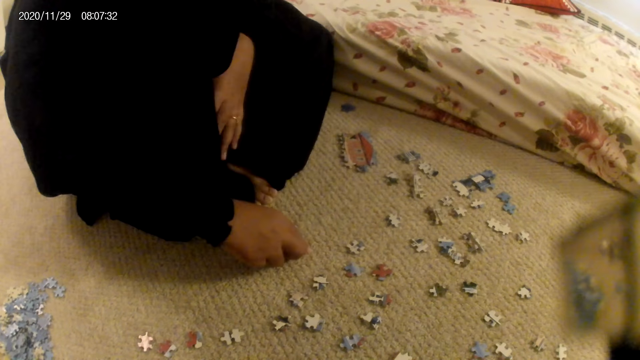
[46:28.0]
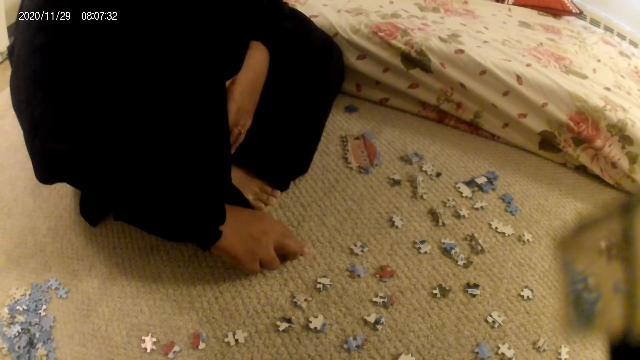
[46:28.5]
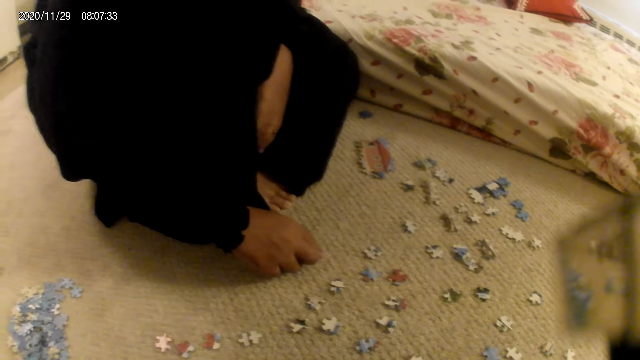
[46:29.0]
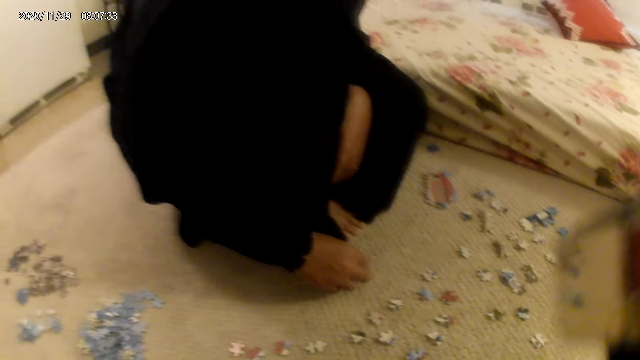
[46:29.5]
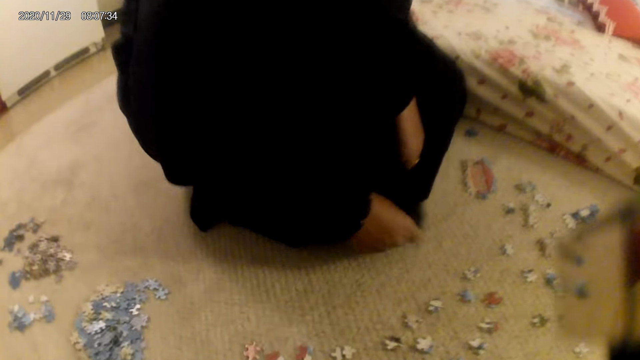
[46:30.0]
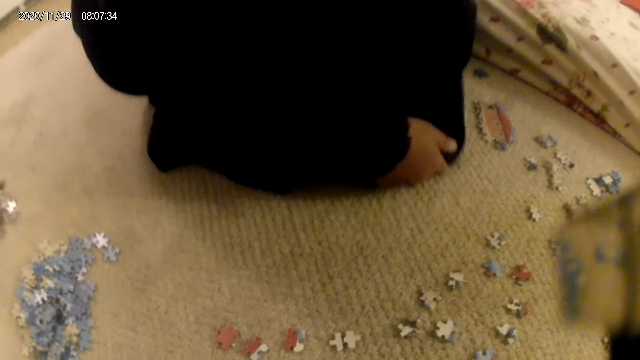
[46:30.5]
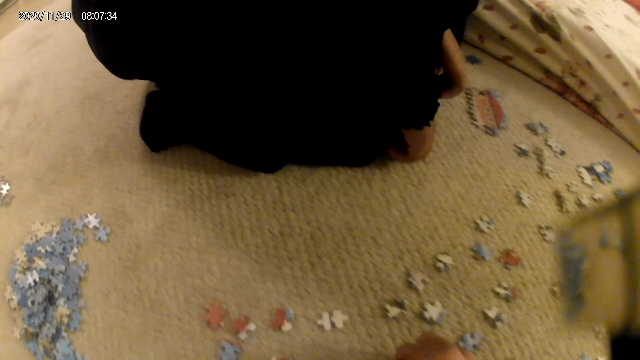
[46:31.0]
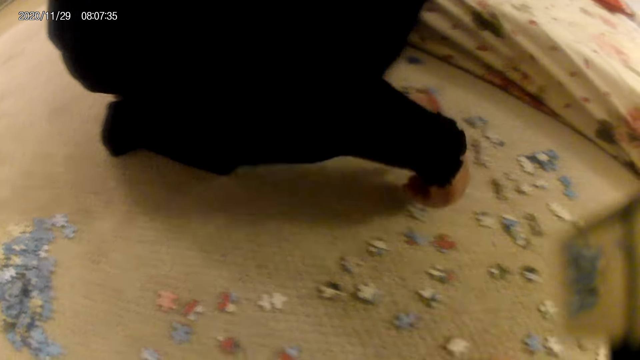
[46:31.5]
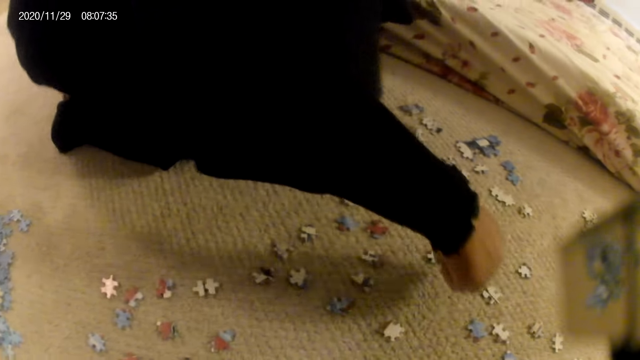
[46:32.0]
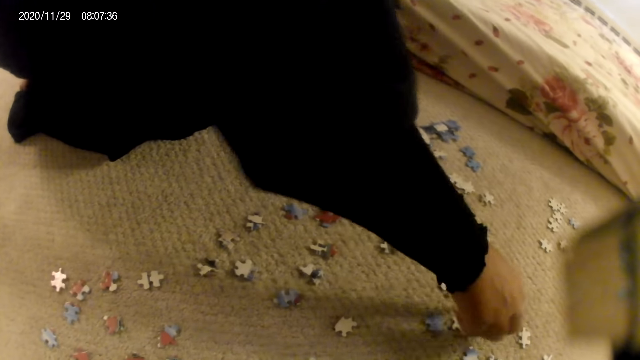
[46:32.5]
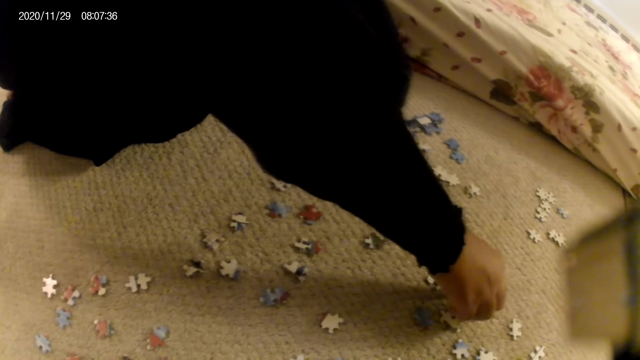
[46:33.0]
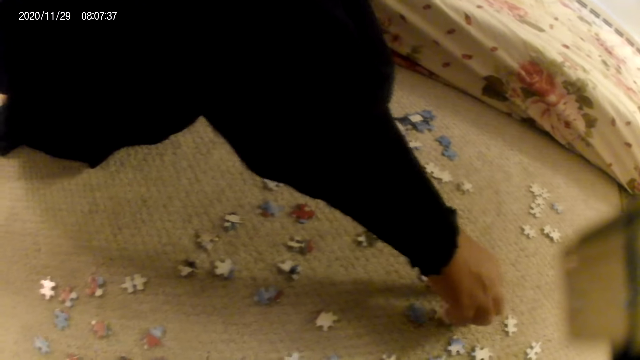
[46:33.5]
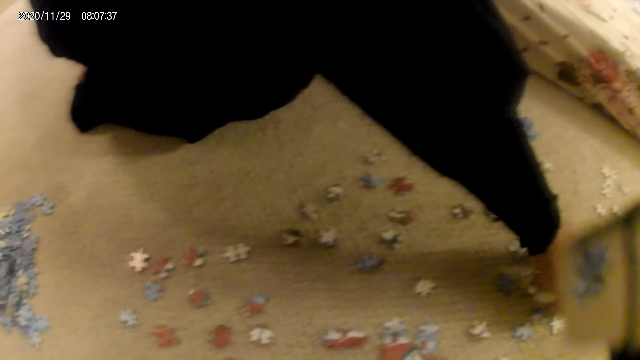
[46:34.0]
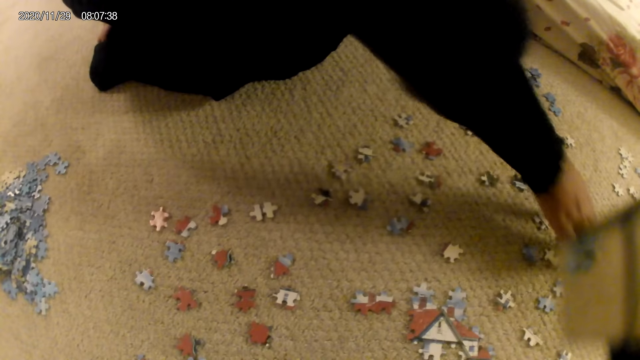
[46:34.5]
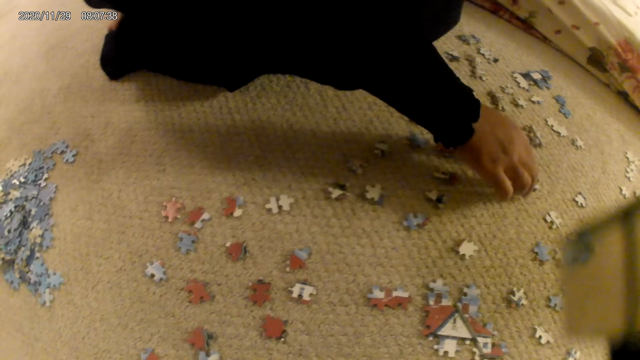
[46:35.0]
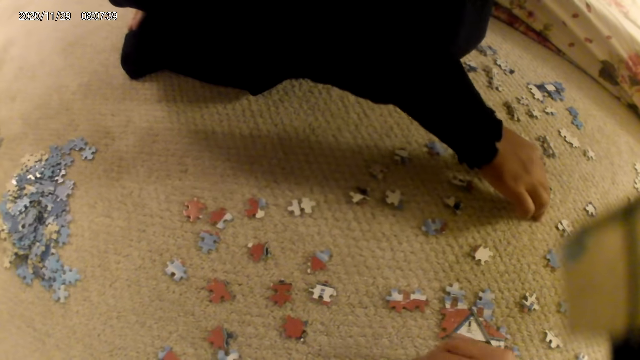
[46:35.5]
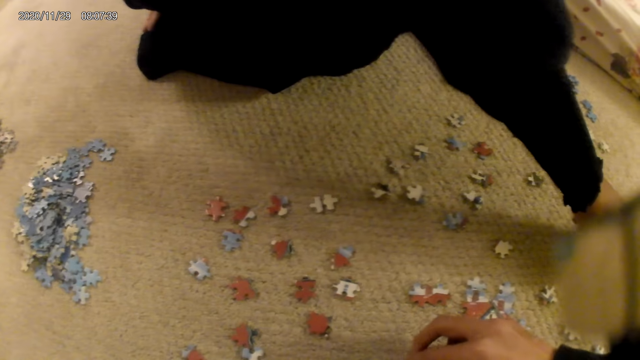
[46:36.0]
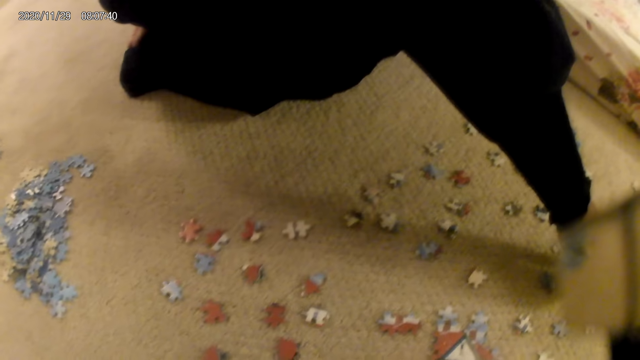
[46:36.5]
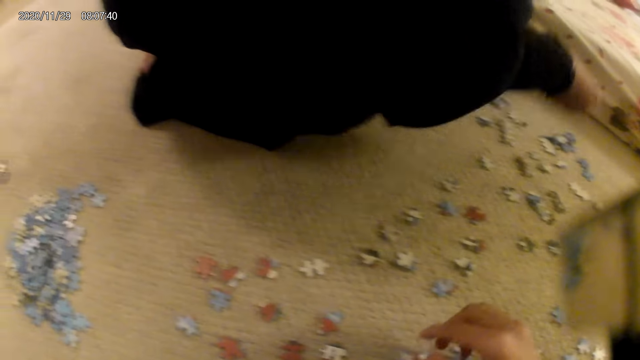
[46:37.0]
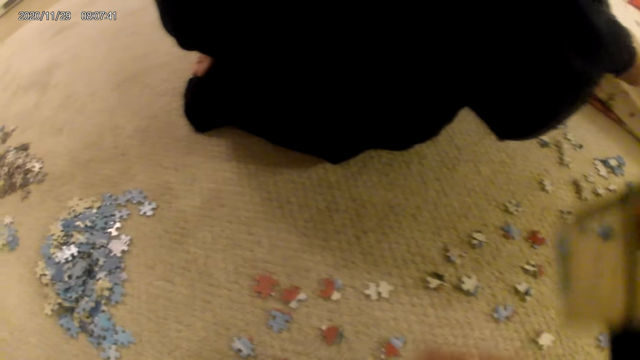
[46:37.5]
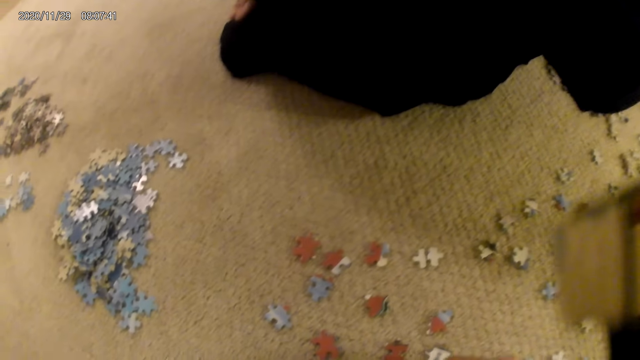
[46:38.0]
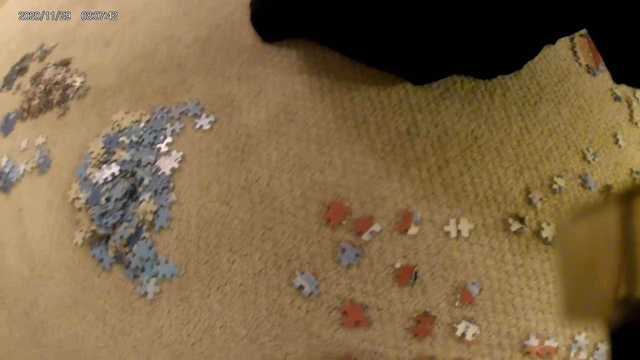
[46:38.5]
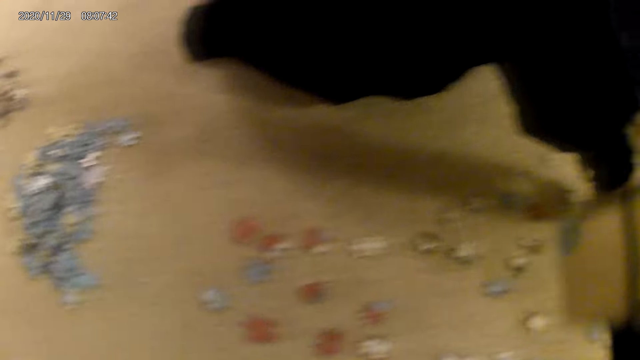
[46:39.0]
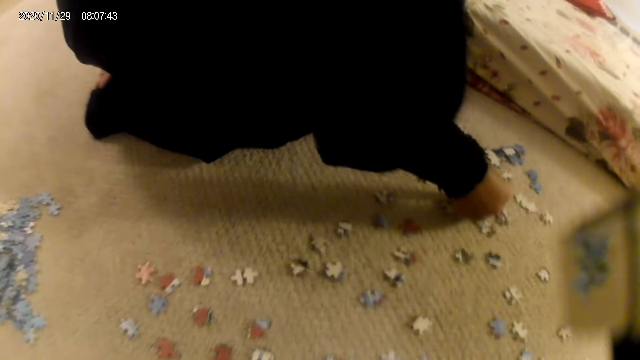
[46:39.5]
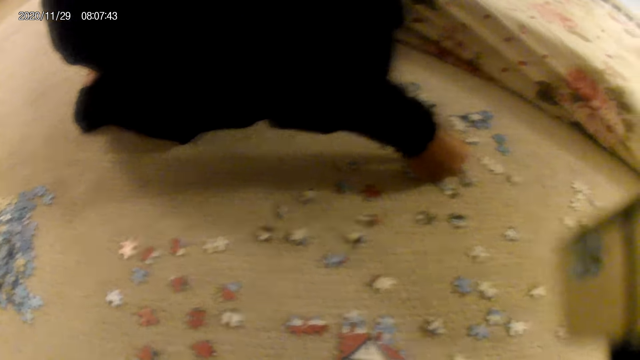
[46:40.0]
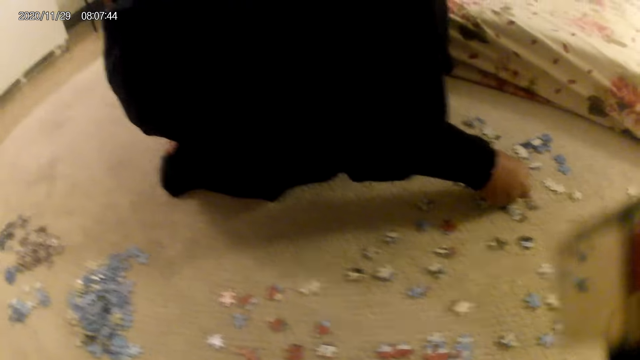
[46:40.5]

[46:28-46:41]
A lady looks around. The camera wearer picks a puzzle piece. The lady touches the puzzle piece. The camera wearer looks around. The lady touches the puzzle piece. The camera wearer moves the hand. The lady picks the puzzle piece and stares at the puzzle piece. The camera wearer looks around. The lady fits the puzzle piece in the puzzle structure.

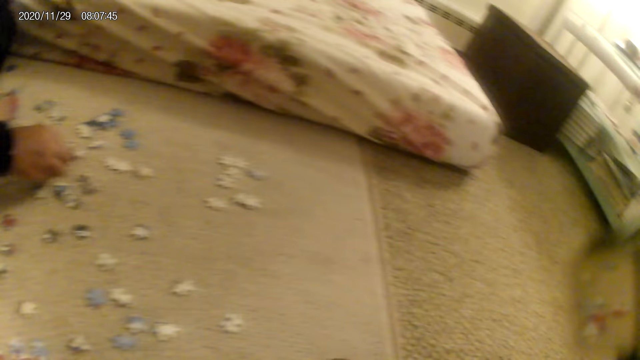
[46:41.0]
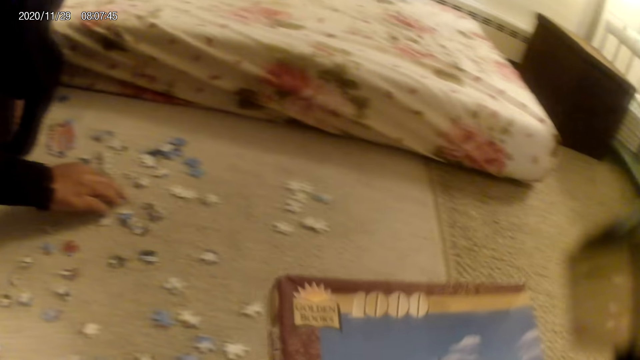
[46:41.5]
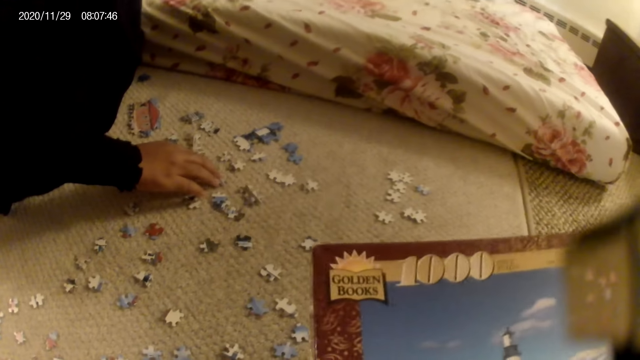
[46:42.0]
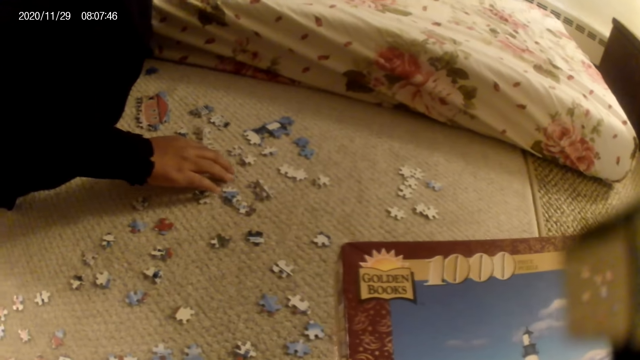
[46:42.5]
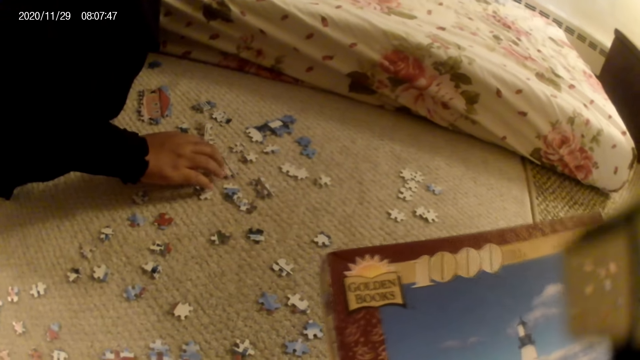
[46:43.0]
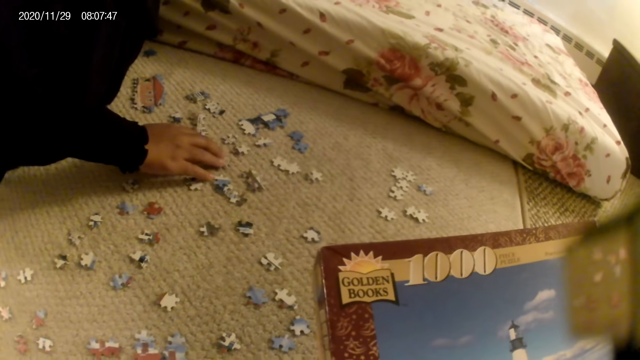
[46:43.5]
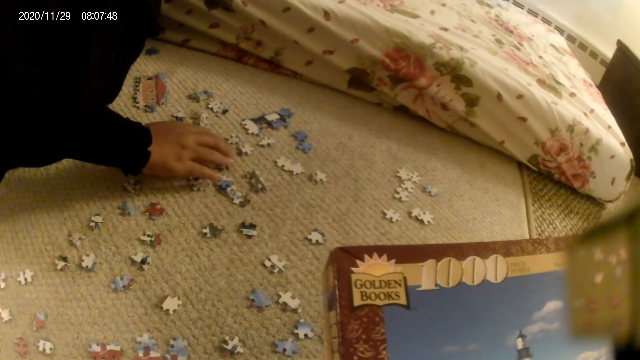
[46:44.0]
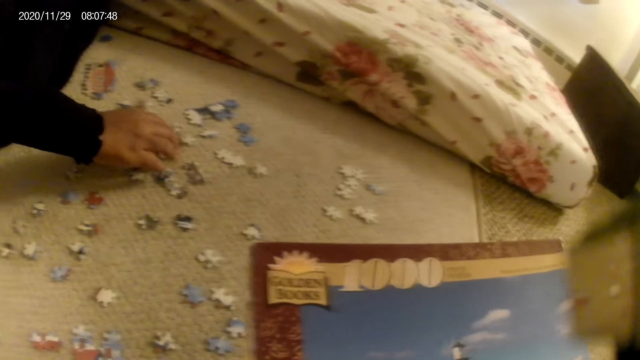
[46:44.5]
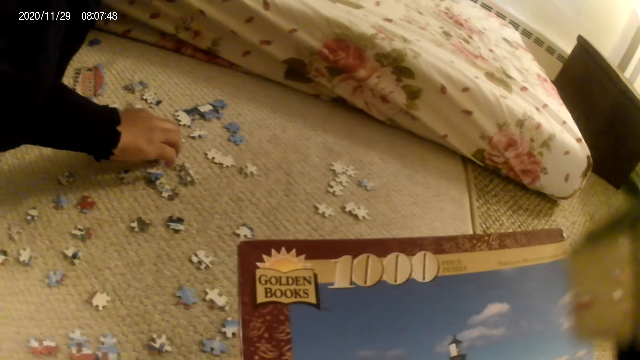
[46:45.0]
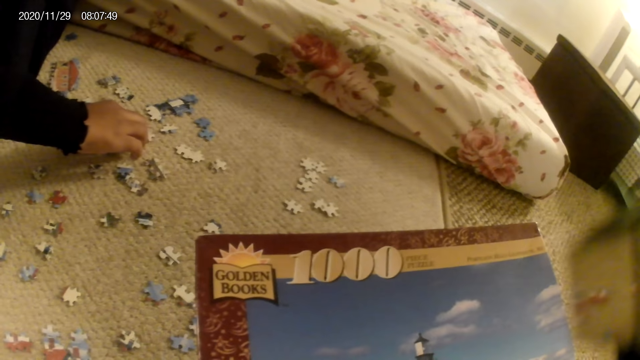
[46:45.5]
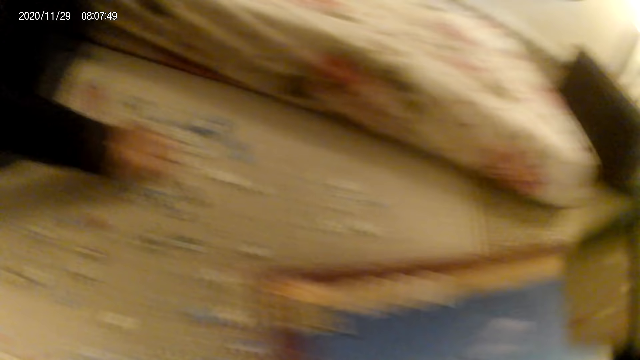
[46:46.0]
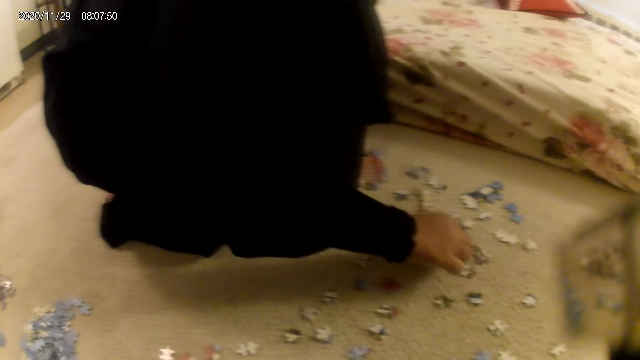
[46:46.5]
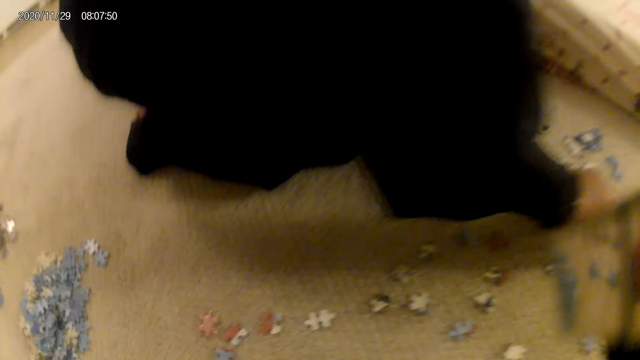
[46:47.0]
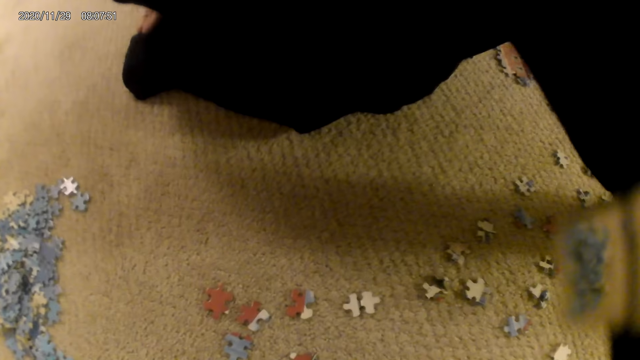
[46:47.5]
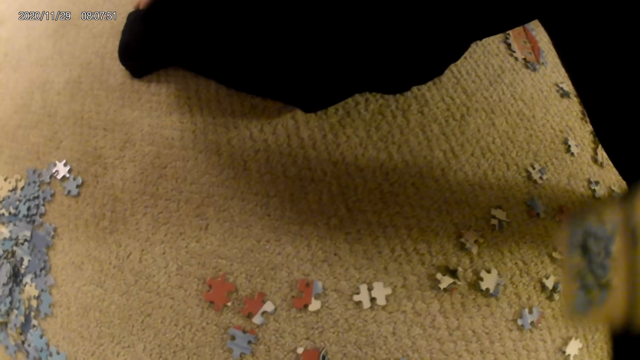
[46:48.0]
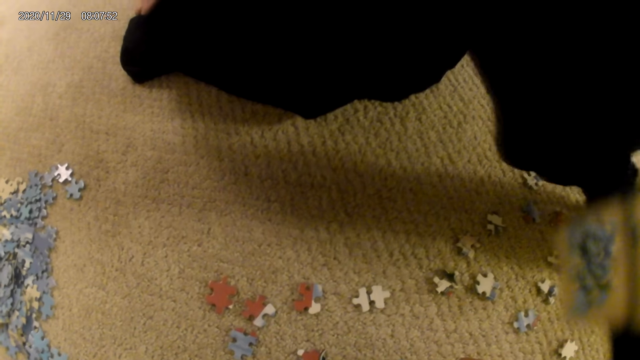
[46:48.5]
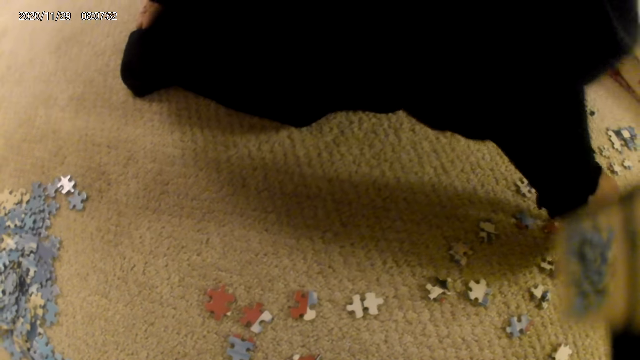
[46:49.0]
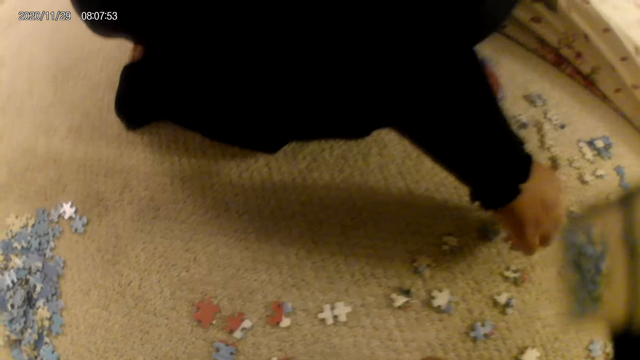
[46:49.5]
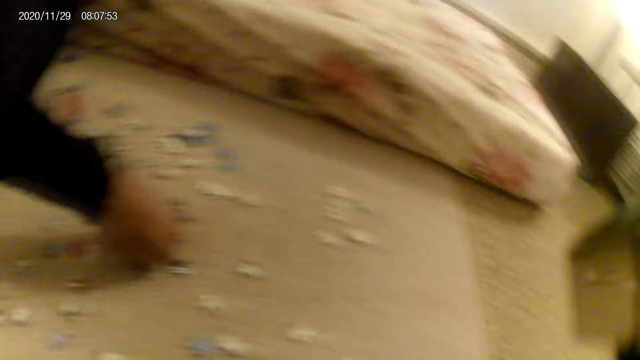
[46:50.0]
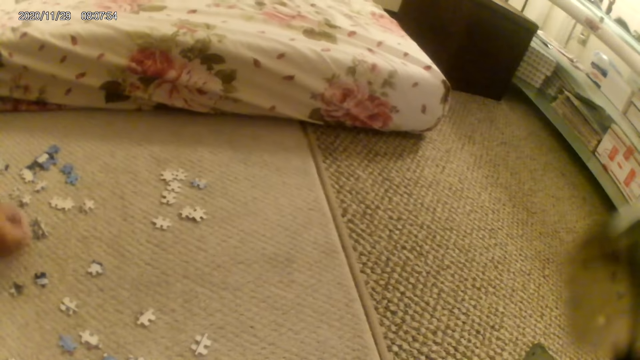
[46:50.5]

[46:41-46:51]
The camera wearer picks a puzzle book. They stare at the puzzle box. They look around. A lady picks a puzzle piece.
